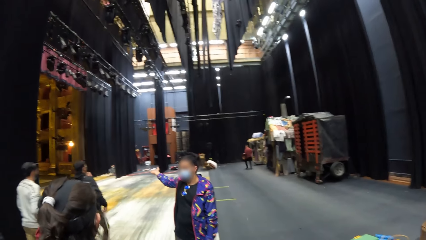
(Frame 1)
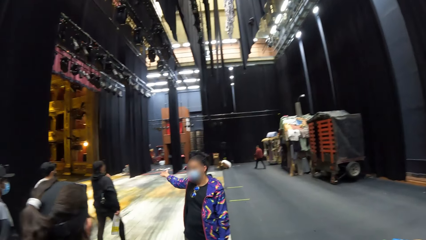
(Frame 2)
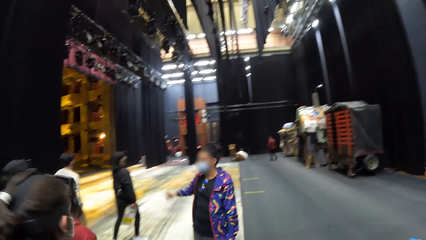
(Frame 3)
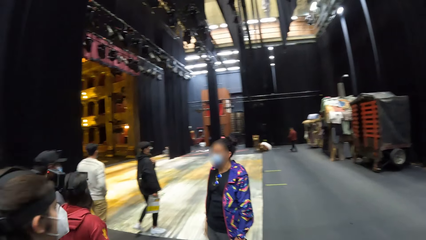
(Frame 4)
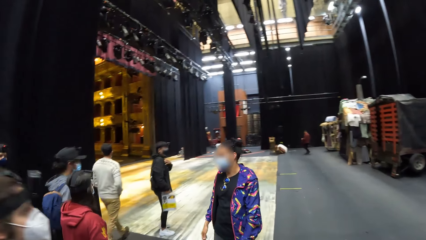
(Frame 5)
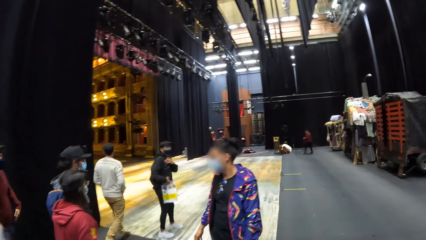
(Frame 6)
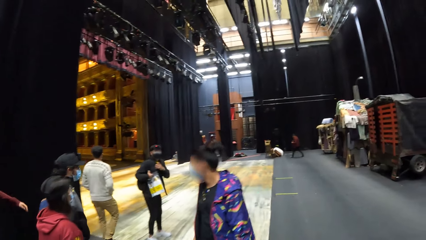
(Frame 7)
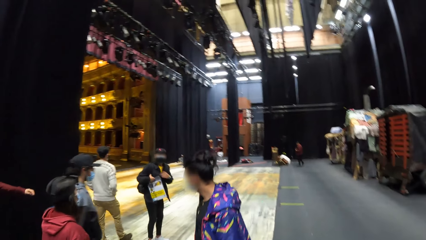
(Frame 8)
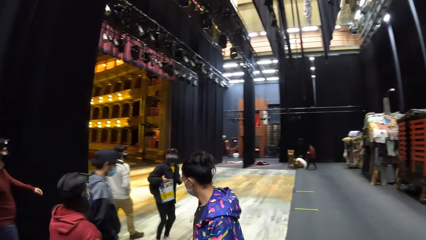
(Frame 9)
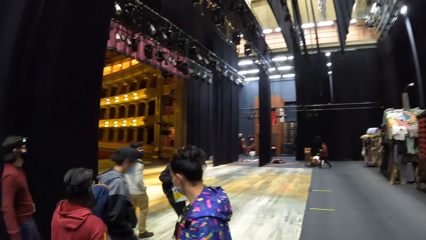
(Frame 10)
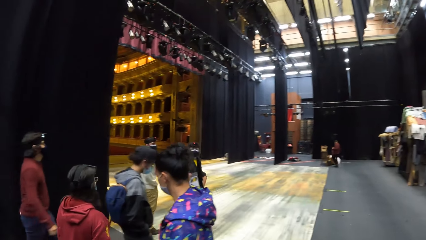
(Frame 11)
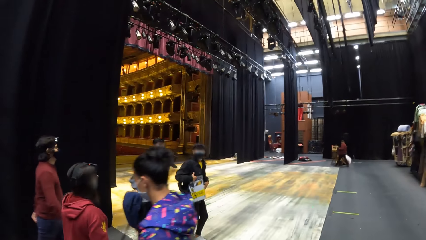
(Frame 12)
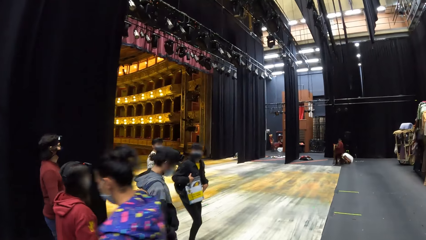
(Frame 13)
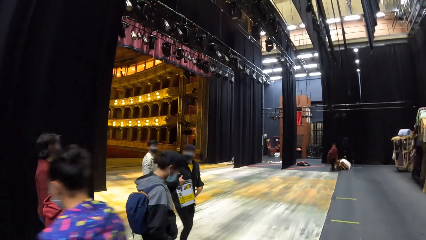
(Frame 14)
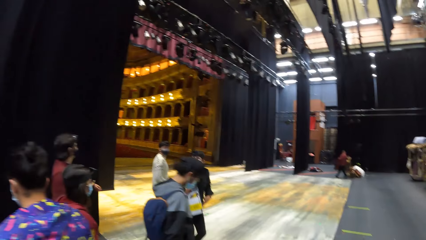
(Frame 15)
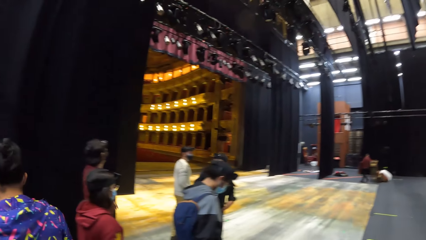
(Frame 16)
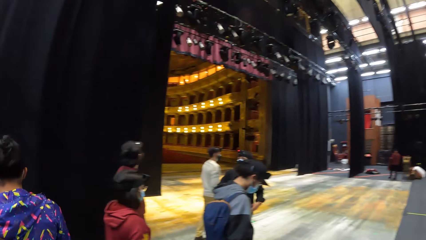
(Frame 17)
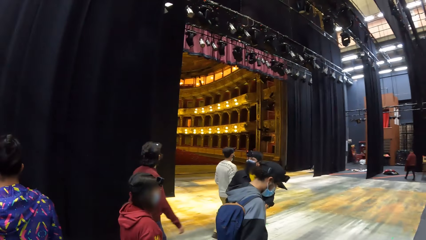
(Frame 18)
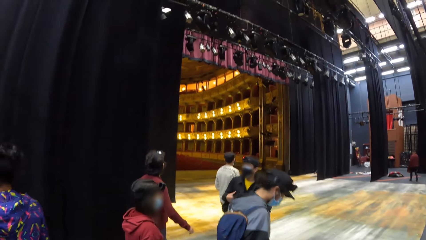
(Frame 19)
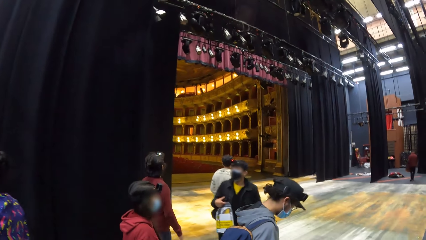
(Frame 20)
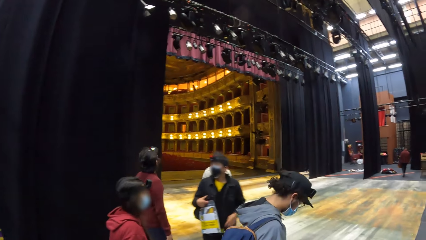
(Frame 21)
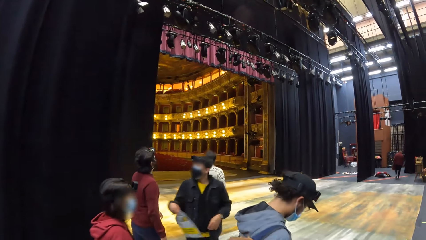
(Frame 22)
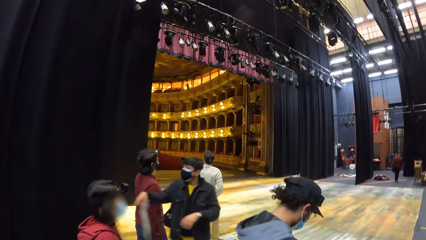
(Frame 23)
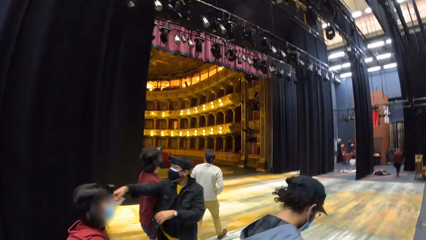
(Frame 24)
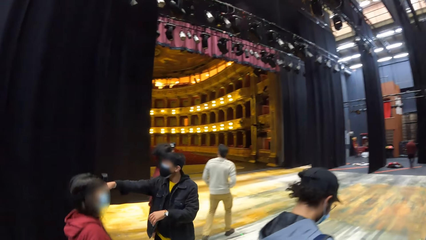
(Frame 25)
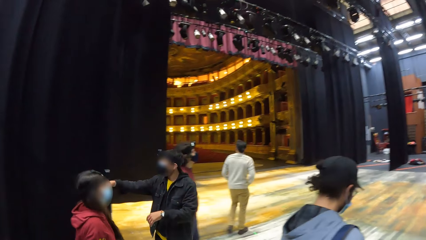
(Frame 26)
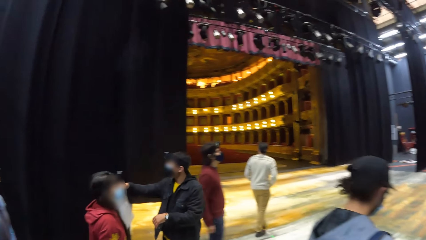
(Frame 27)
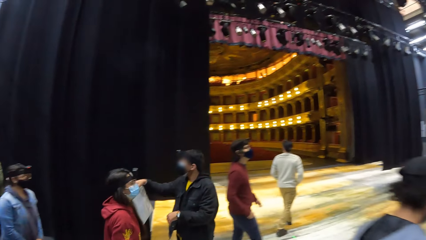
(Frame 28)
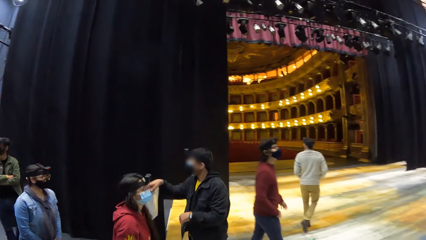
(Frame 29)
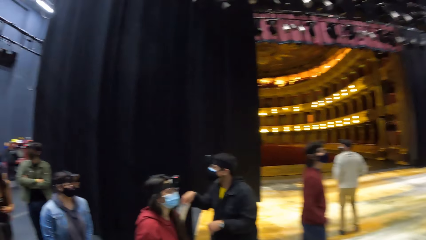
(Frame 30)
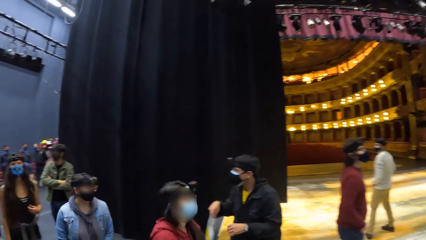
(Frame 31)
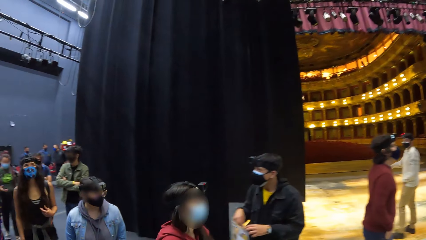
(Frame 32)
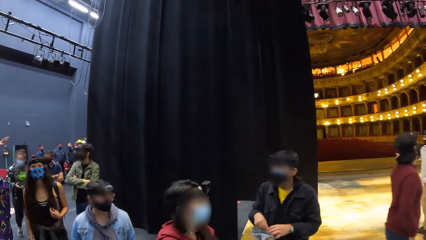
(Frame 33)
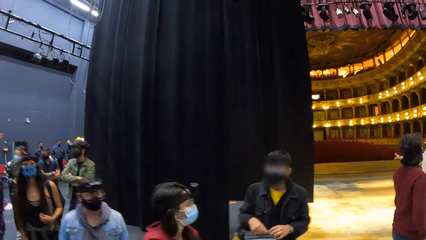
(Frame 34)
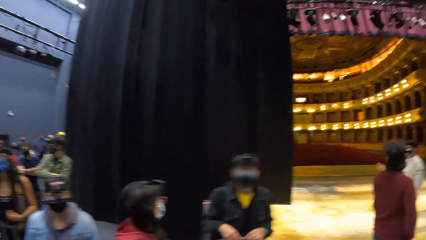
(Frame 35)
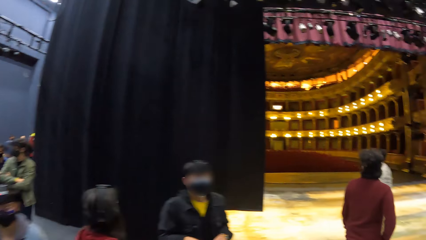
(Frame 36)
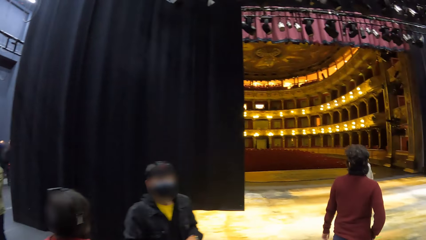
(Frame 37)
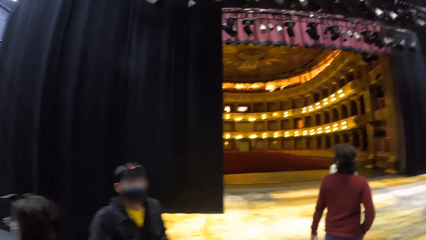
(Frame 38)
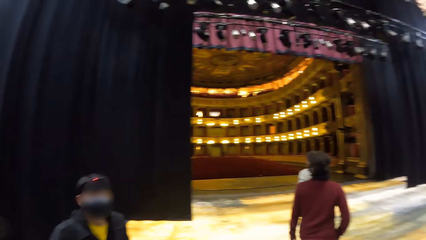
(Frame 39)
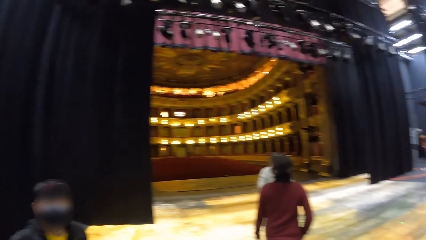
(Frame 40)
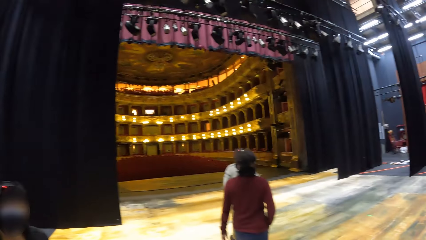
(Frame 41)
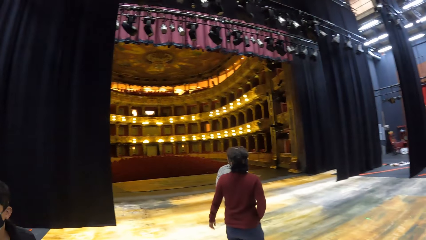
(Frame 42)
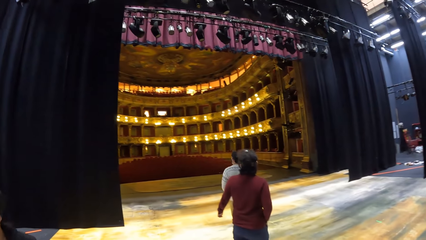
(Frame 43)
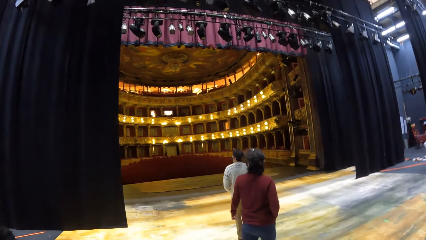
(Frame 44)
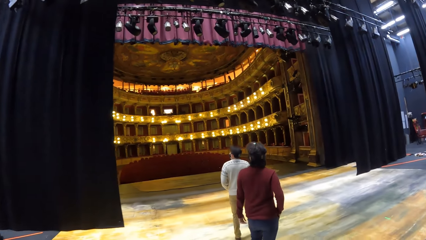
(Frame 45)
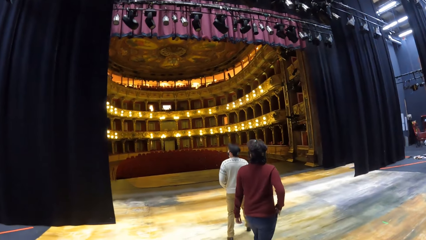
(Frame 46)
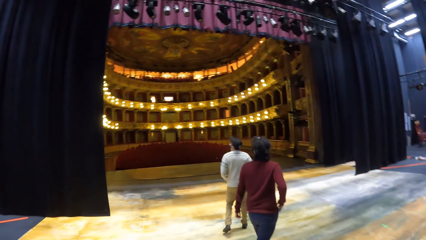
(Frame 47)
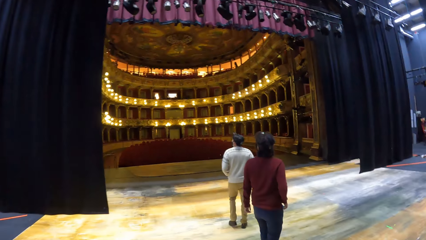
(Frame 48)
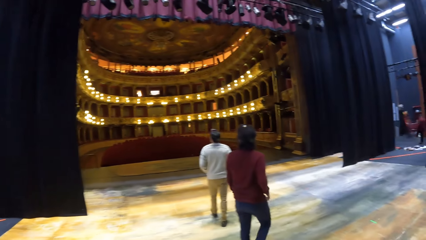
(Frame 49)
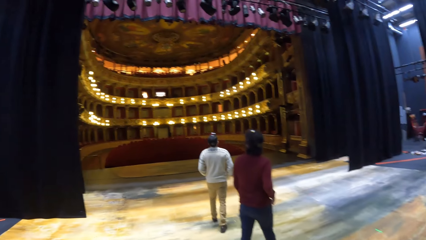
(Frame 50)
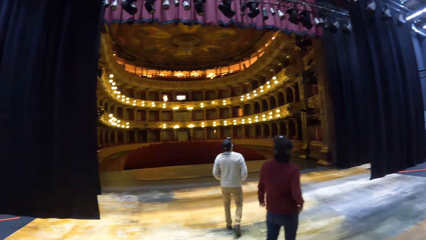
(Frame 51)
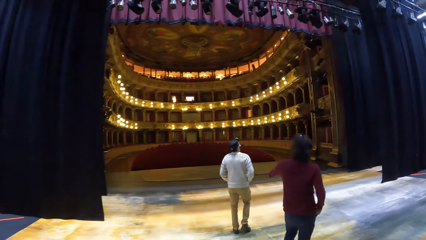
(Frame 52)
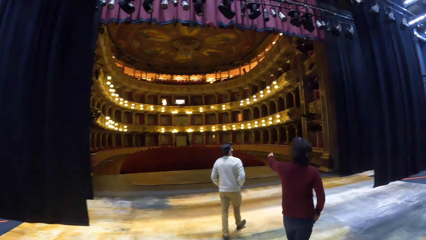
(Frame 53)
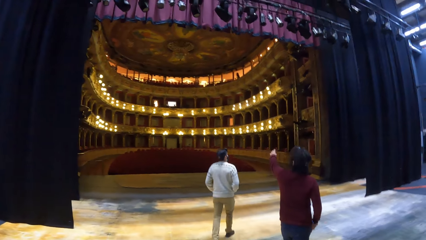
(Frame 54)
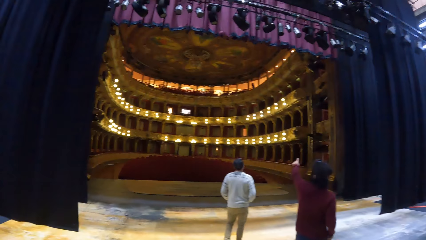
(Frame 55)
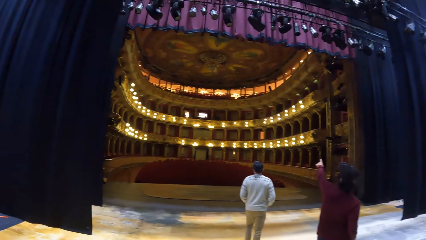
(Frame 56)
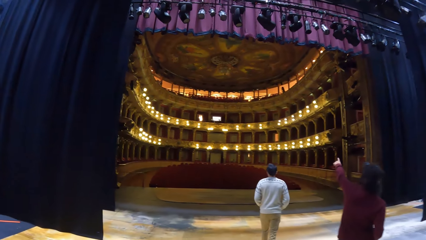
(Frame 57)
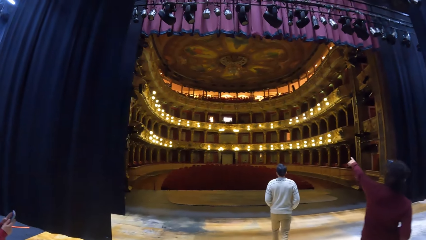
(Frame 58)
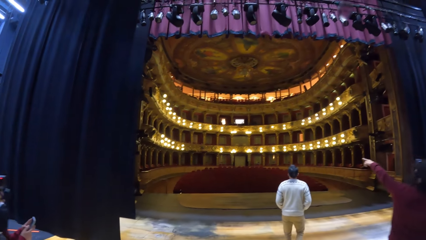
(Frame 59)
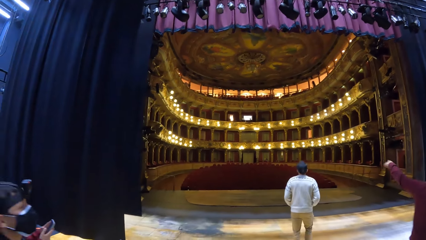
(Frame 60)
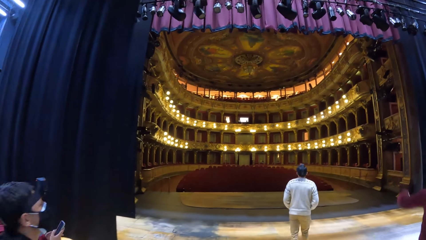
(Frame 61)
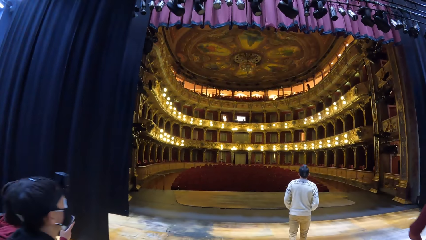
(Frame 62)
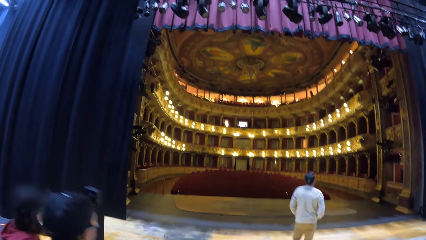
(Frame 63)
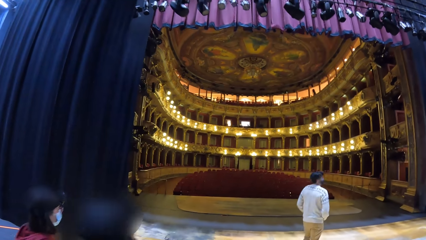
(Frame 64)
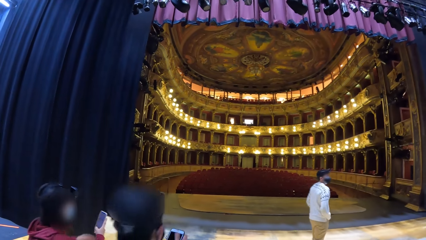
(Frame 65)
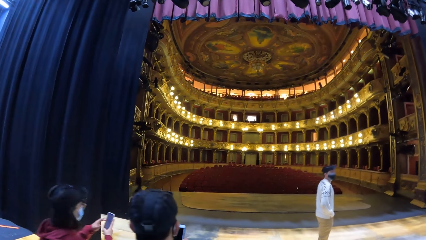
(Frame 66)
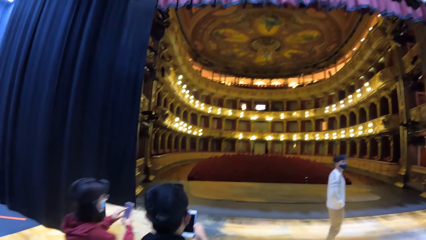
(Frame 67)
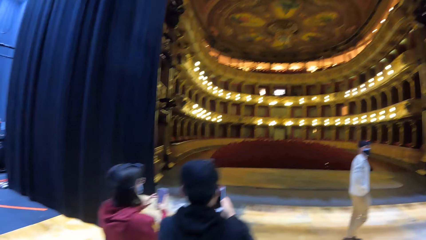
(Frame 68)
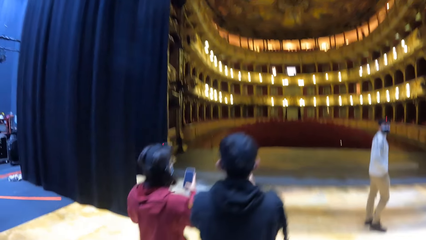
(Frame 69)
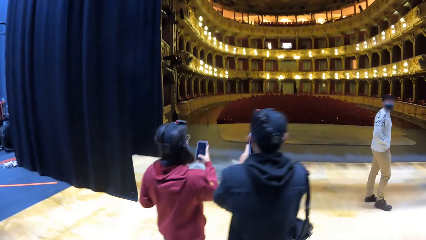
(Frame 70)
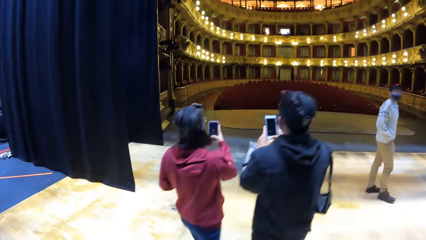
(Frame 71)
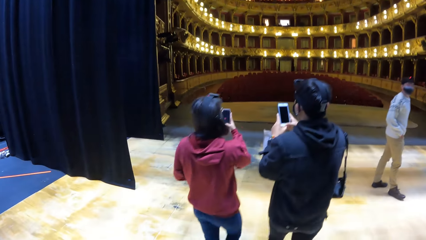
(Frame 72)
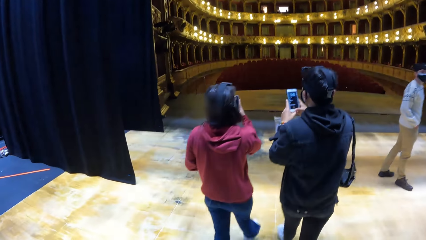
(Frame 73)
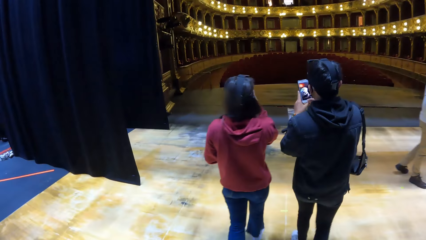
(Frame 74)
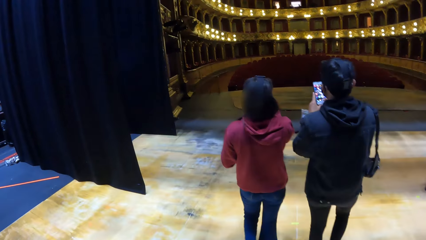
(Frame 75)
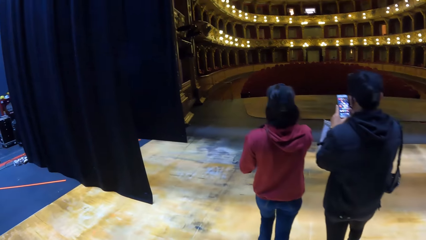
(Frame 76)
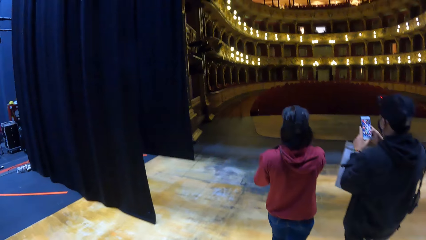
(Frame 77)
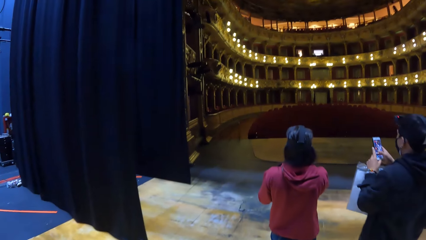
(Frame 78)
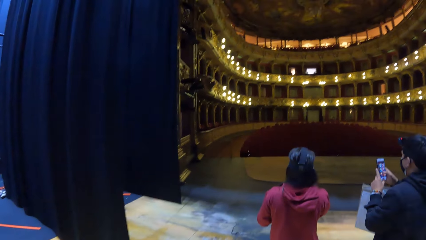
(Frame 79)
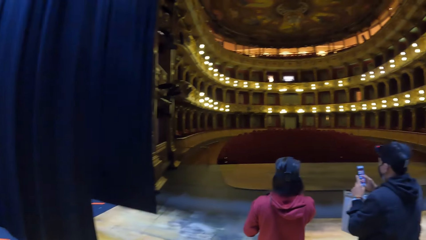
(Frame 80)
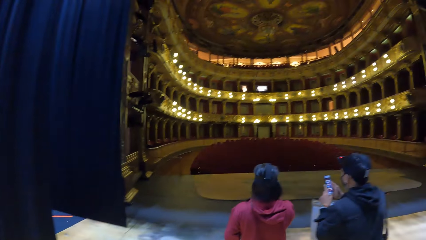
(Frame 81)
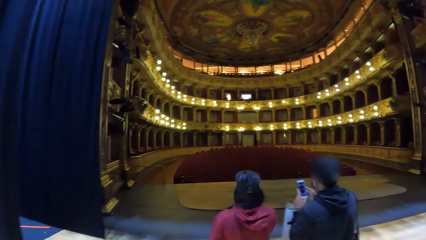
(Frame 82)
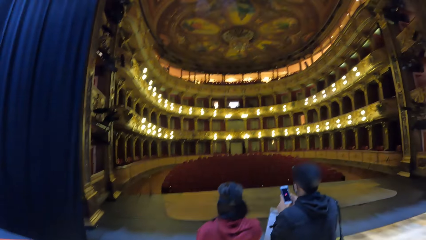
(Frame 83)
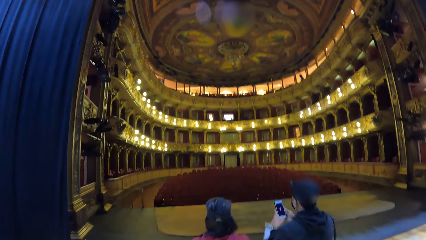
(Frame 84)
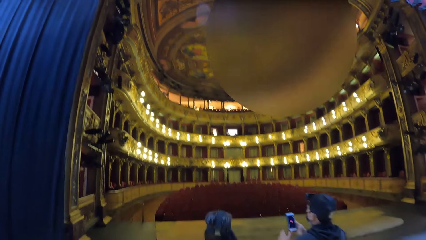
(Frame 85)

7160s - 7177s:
The camera wearer walks around. They walk in the building.
